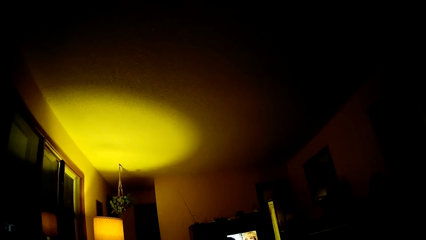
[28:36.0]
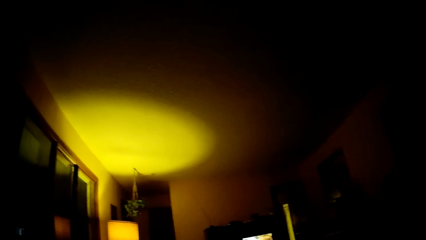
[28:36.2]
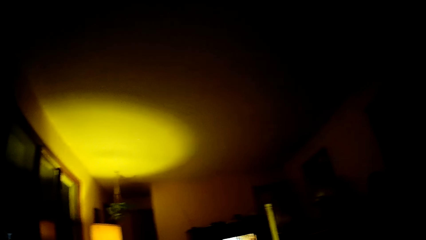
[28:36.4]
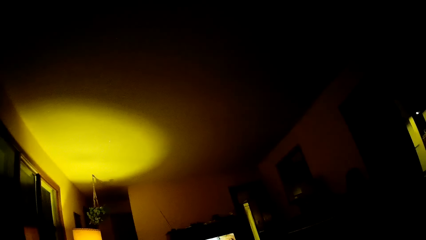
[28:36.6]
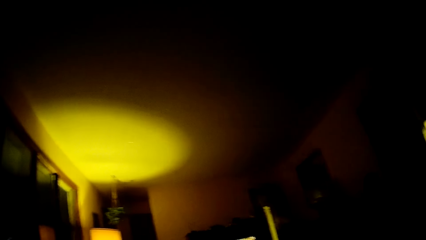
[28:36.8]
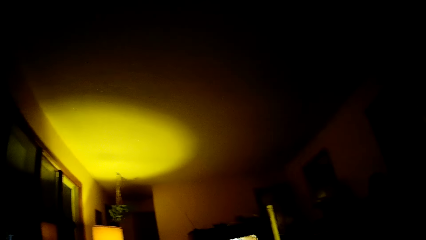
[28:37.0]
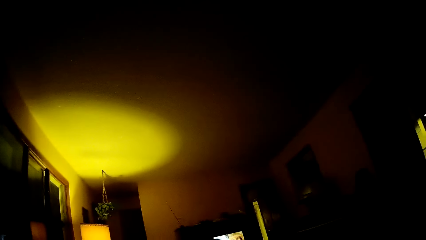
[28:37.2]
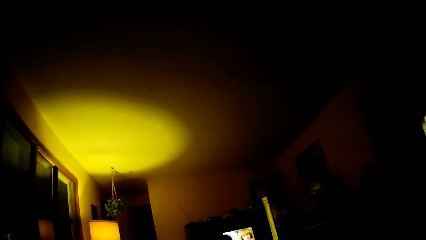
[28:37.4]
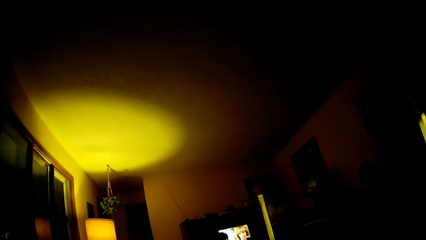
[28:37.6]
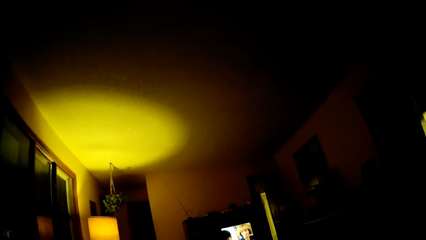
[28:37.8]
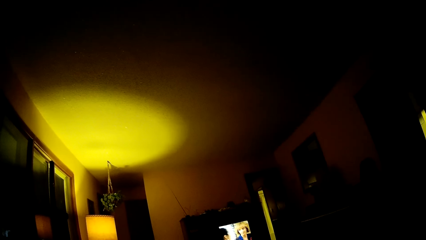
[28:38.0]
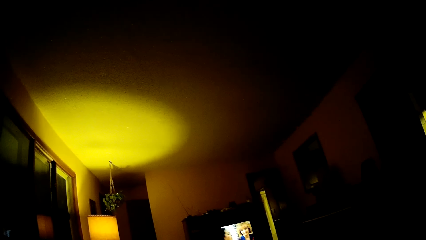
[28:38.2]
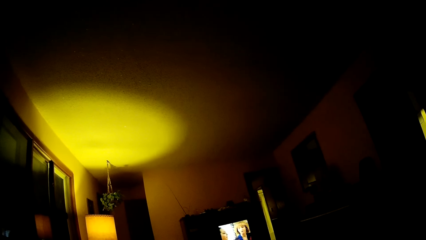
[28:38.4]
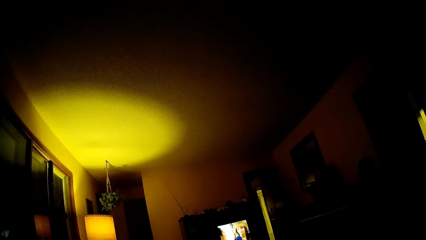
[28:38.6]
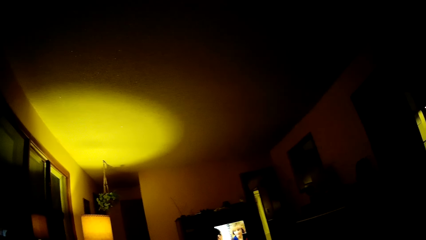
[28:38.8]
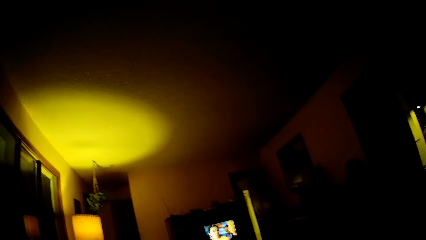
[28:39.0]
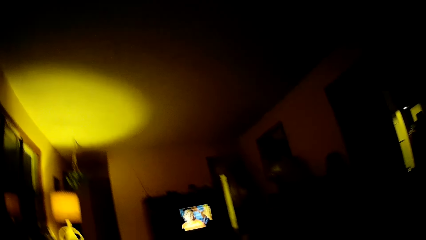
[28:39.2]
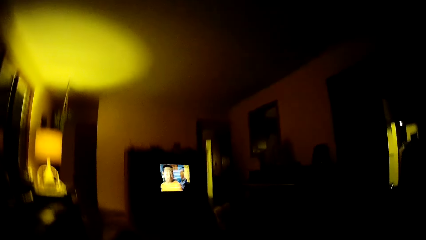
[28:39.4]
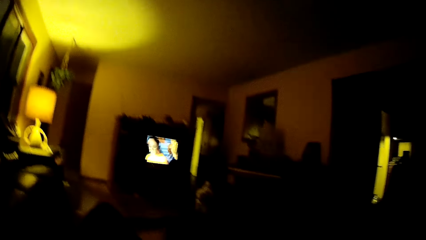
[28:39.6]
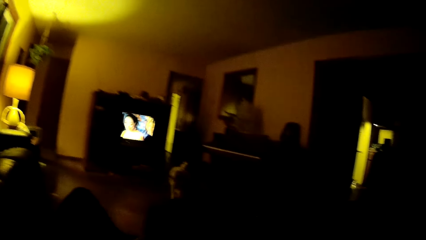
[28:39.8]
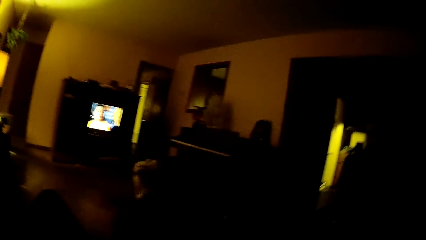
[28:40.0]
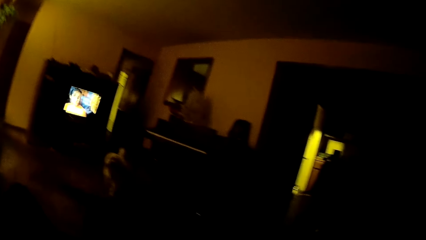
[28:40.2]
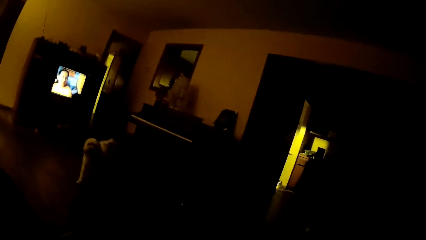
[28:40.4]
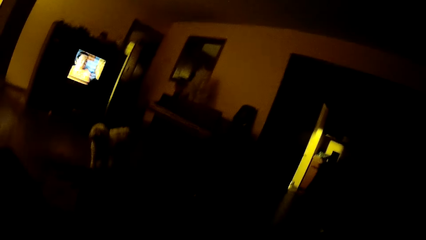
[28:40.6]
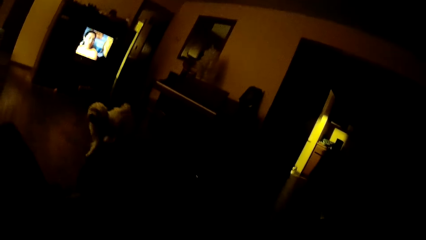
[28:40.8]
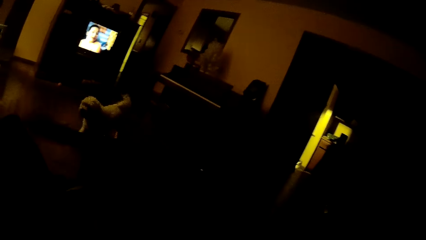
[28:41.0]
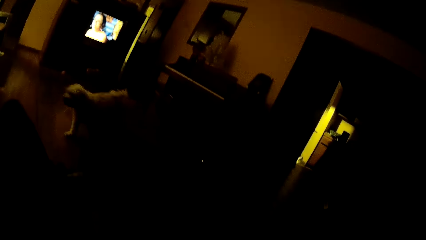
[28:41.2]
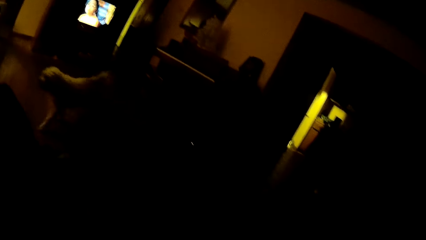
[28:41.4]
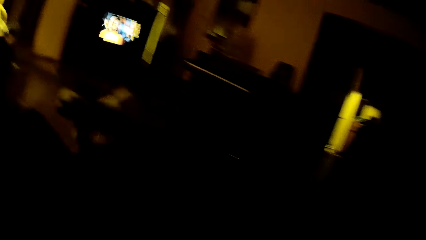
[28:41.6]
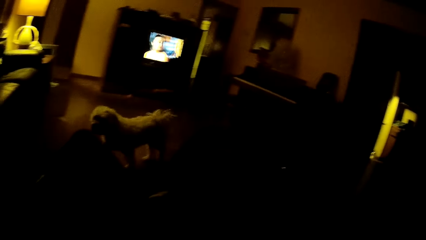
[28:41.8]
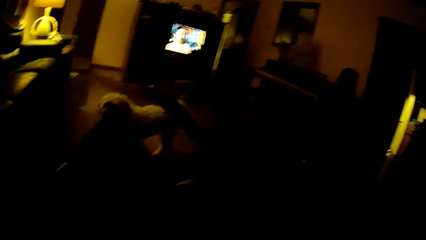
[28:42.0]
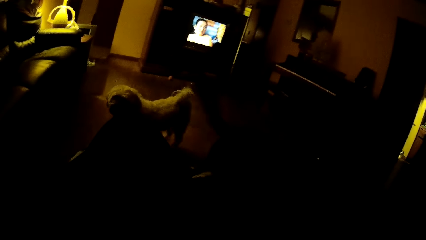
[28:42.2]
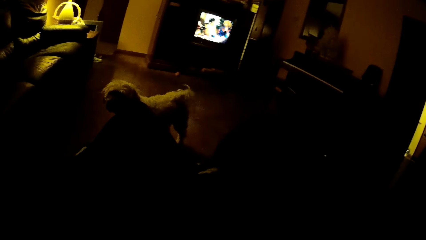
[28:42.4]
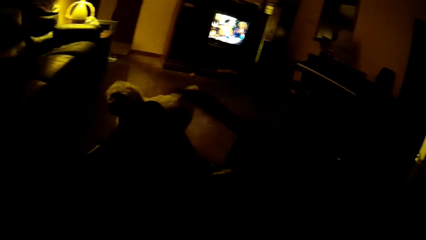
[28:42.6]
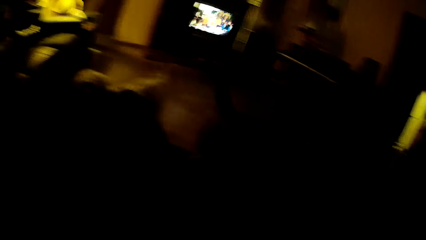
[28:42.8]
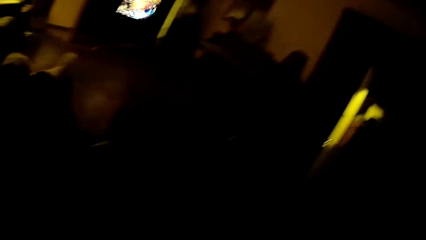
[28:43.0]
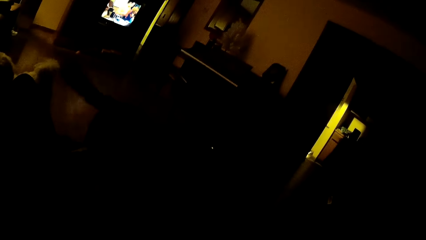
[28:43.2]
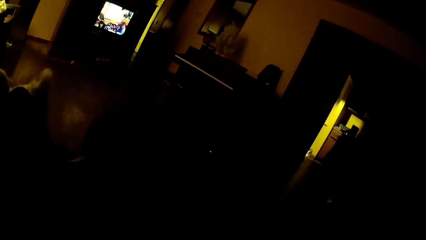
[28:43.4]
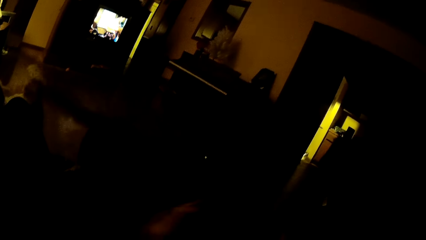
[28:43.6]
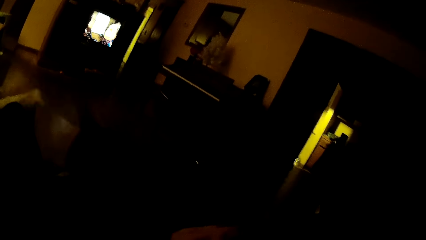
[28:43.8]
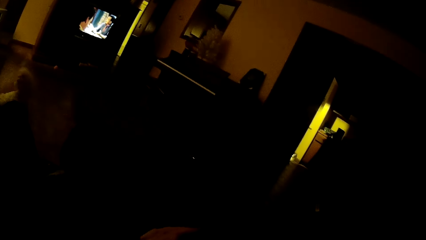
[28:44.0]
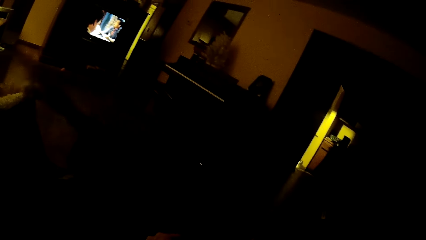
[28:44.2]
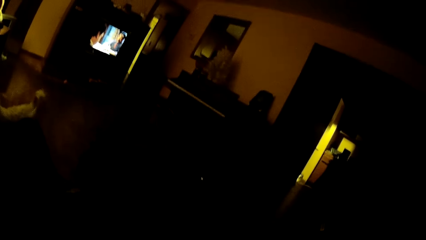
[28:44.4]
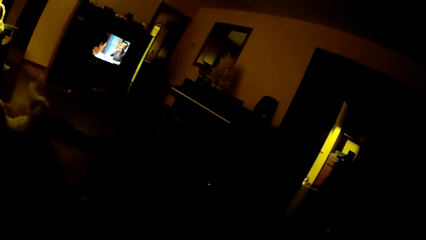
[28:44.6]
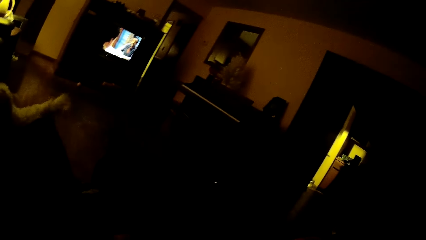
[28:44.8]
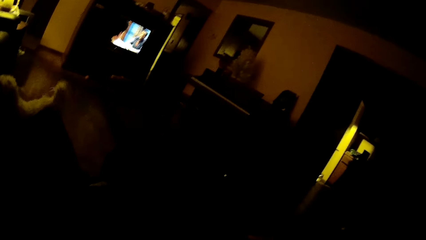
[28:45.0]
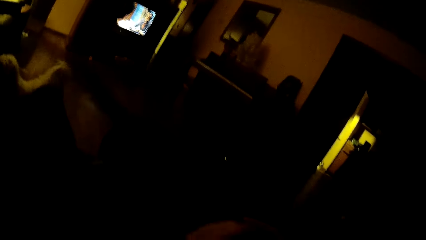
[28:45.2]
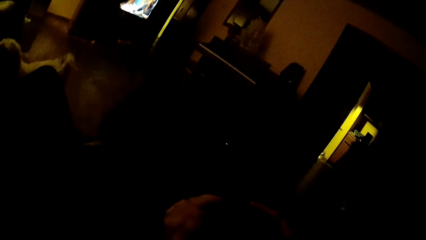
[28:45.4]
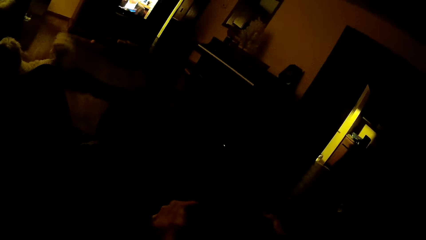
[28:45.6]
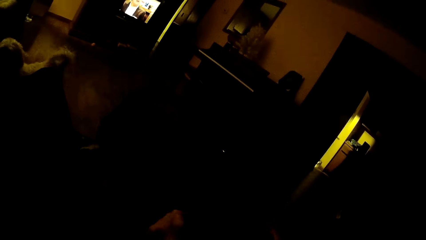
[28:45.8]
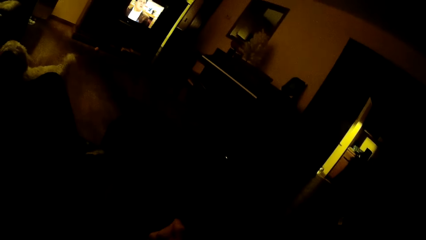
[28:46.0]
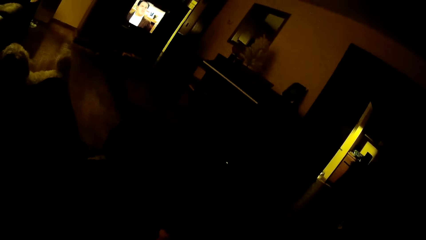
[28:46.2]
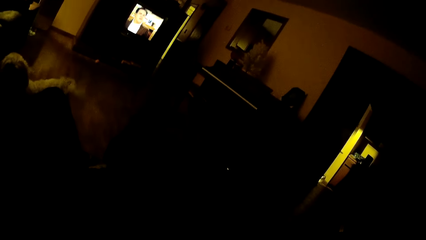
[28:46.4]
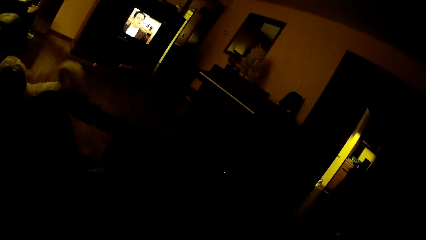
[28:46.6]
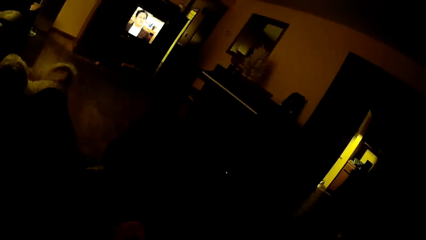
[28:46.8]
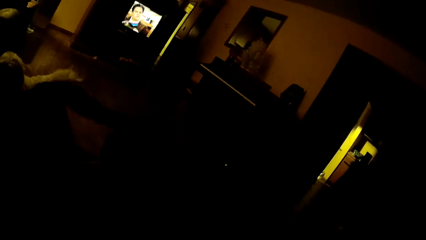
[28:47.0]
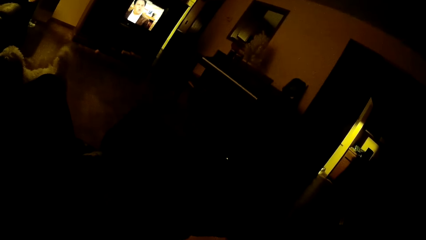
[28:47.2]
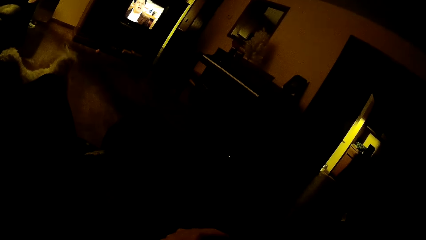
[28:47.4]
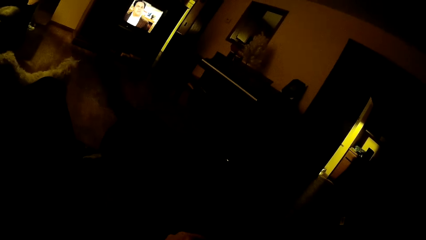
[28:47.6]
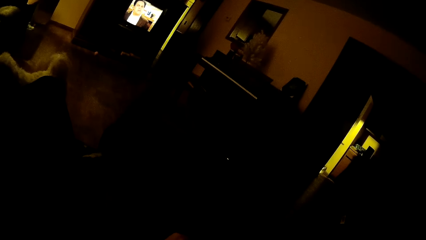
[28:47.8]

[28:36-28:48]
The dog wags its tail. Another dog wags its tail.

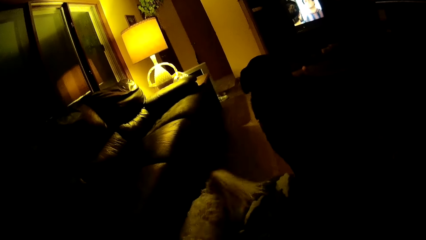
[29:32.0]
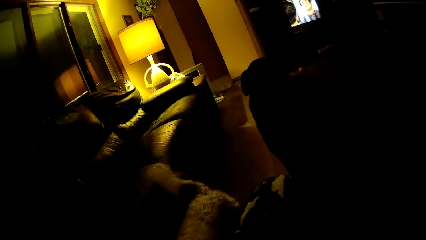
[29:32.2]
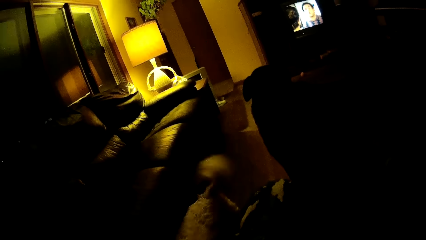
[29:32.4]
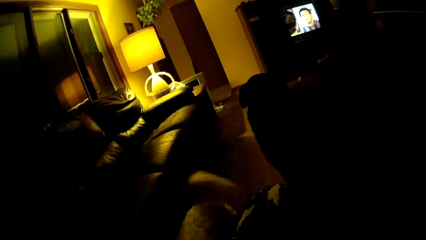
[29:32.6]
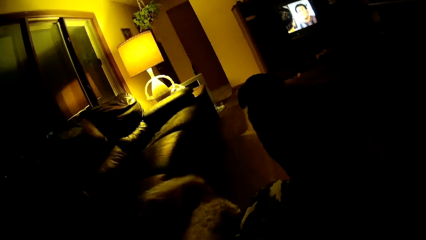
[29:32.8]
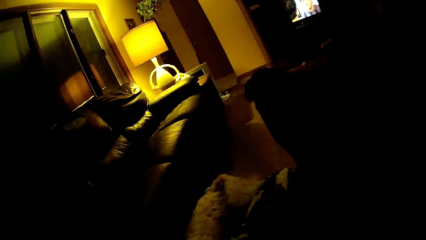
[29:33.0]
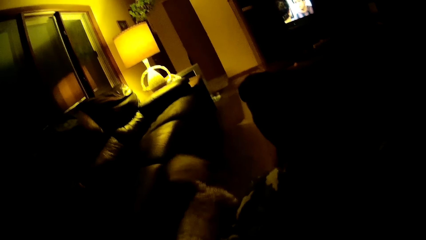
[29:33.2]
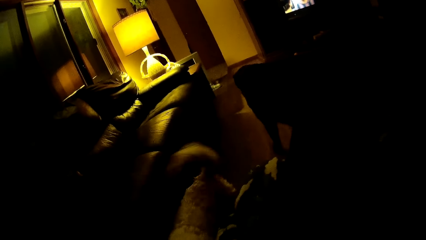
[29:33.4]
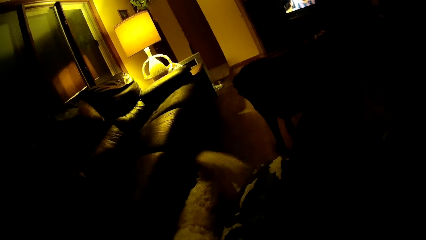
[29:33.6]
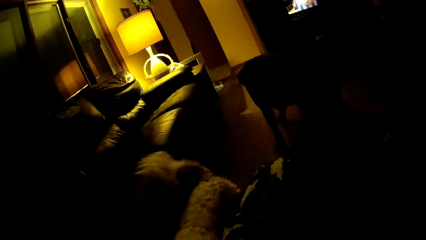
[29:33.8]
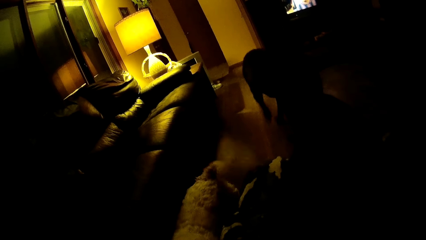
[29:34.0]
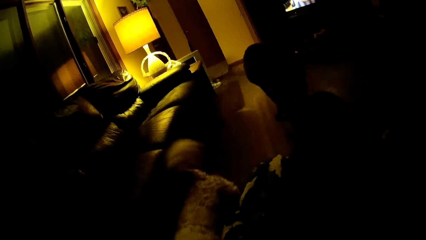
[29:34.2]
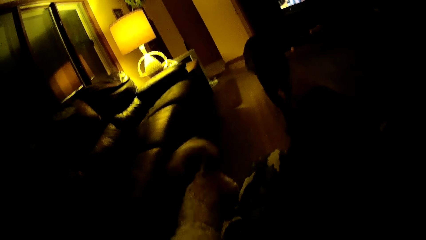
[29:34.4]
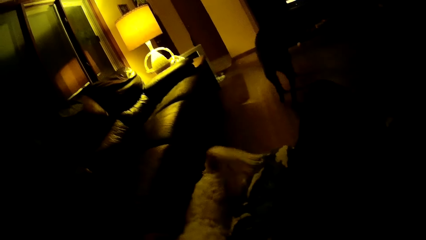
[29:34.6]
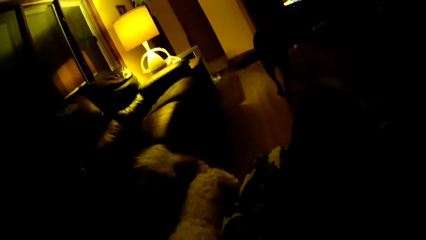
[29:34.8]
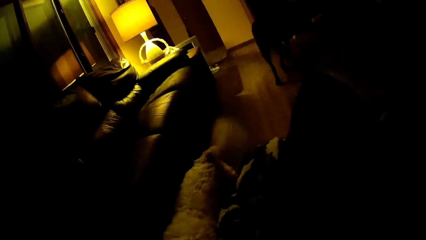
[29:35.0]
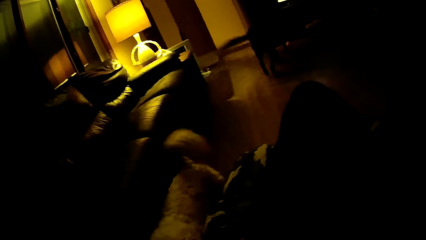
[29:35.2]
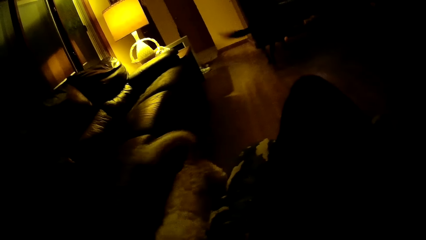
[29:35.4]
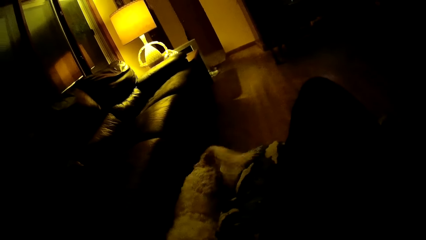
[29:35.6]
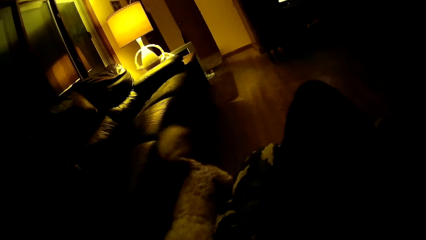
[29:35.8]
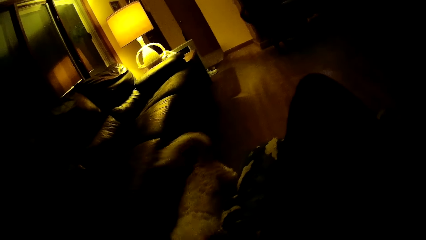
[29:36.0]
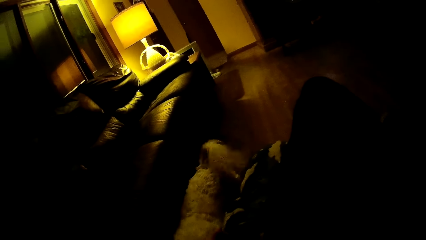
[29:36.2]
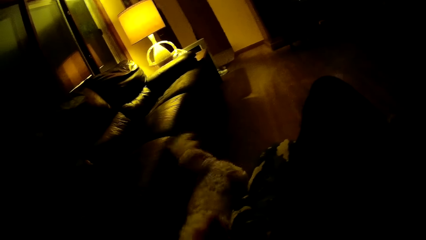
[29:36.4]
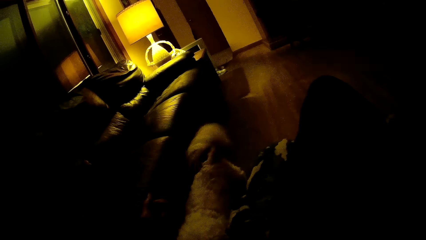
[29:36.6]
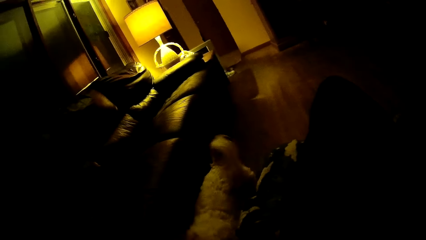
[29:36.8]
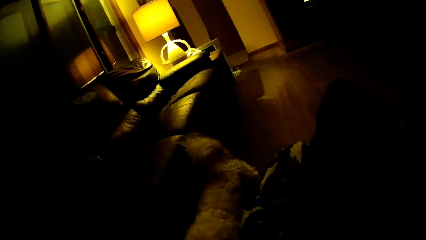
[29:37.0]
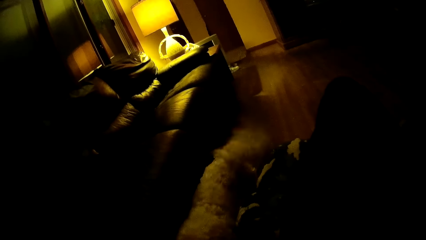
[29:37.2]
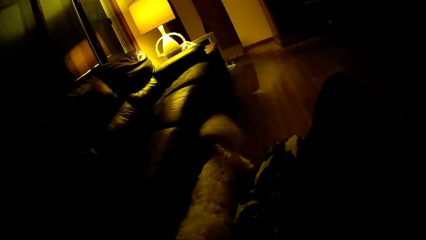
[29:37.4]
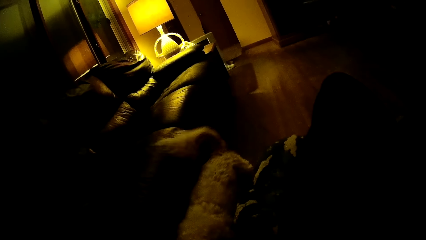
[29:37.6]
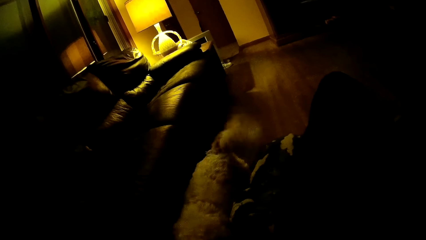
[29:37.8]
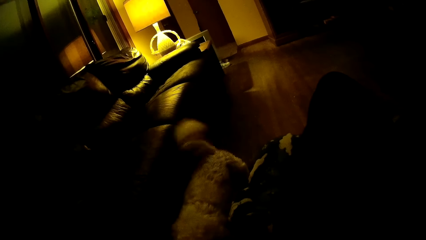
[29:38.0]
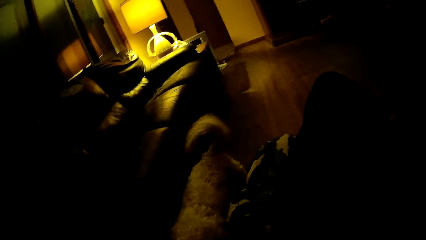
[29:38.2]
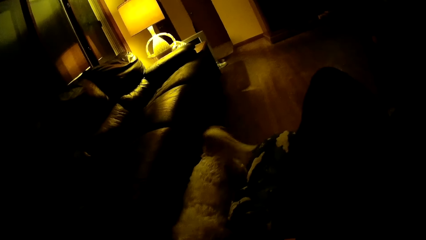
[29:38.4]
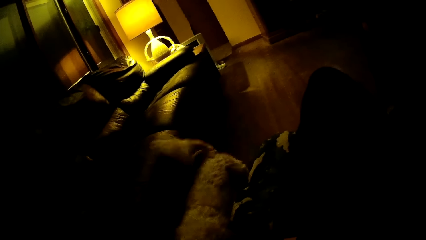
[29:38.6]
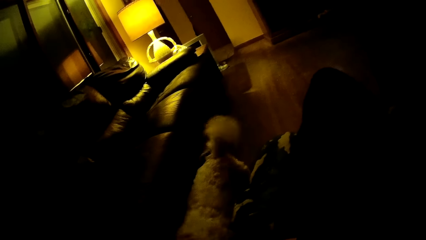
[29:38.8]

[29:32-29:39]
The dog walks away from the camera wearer.
